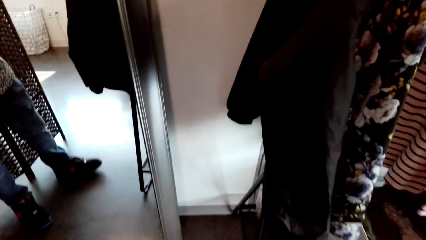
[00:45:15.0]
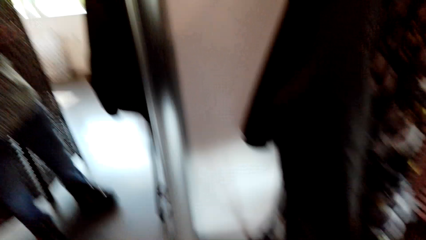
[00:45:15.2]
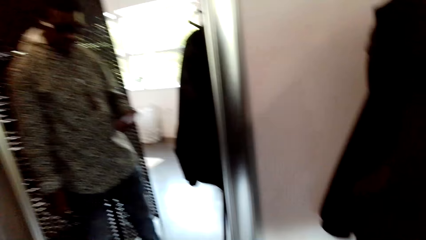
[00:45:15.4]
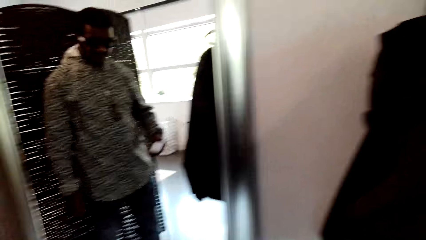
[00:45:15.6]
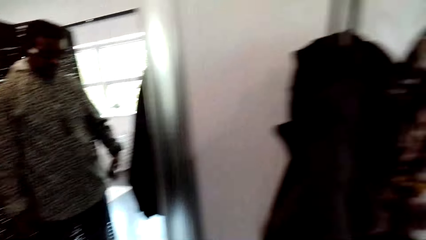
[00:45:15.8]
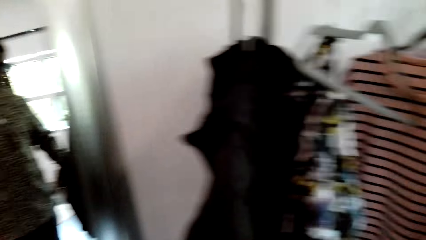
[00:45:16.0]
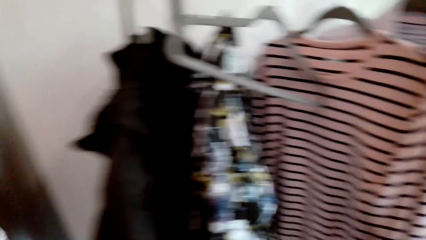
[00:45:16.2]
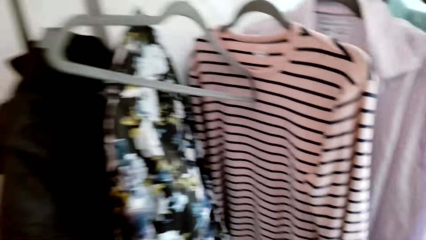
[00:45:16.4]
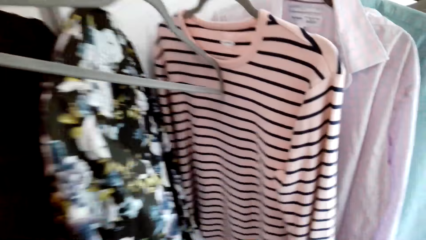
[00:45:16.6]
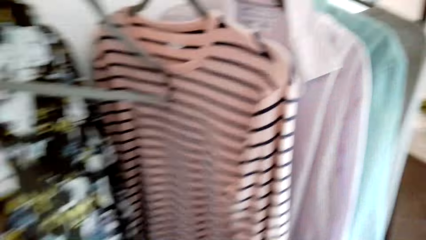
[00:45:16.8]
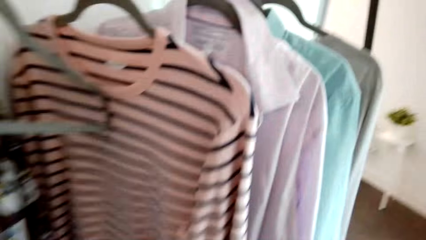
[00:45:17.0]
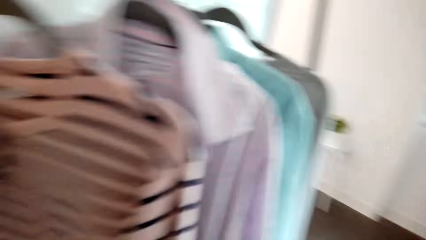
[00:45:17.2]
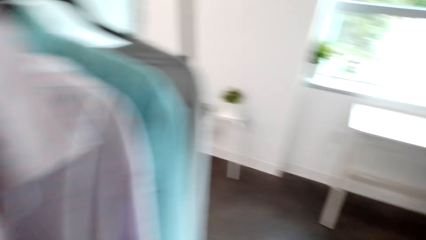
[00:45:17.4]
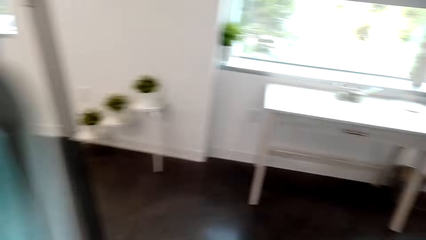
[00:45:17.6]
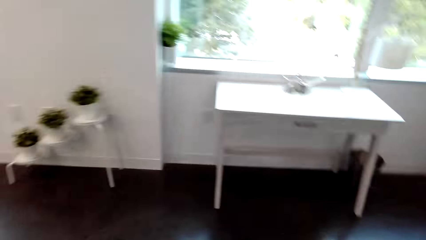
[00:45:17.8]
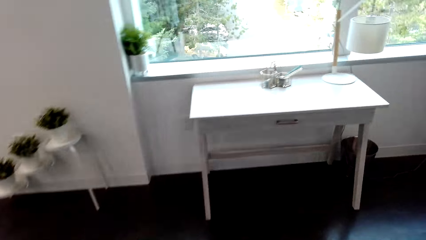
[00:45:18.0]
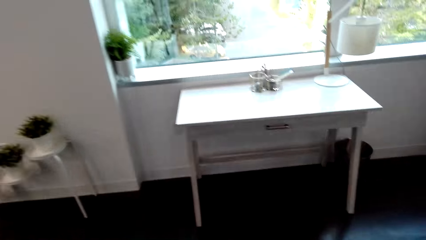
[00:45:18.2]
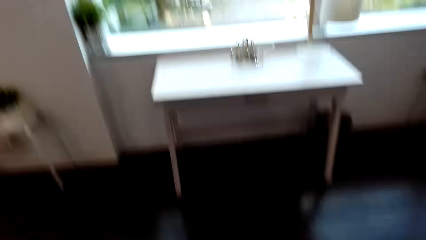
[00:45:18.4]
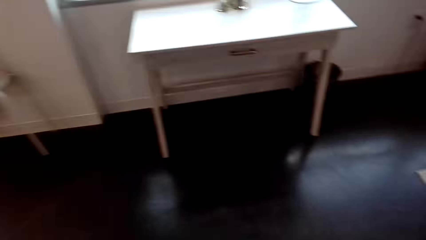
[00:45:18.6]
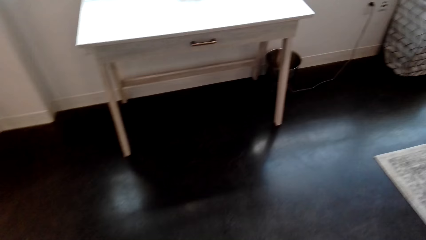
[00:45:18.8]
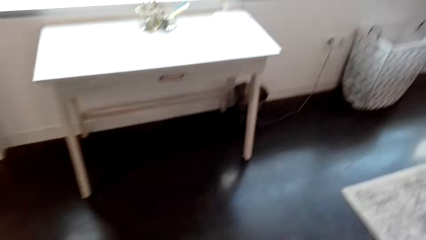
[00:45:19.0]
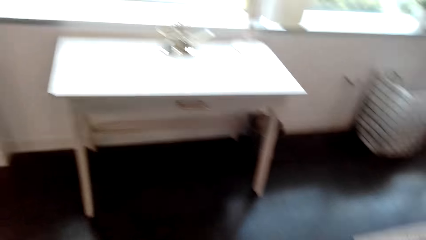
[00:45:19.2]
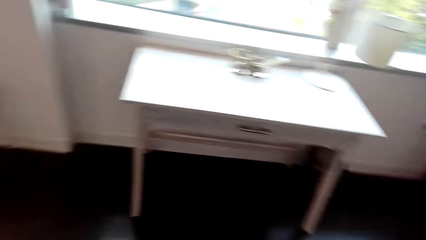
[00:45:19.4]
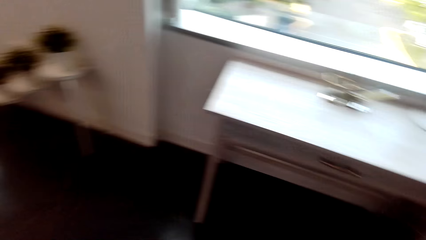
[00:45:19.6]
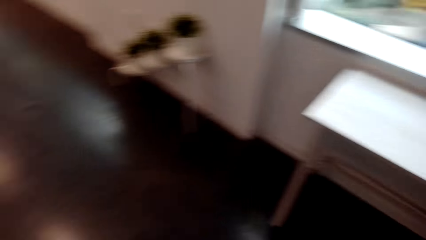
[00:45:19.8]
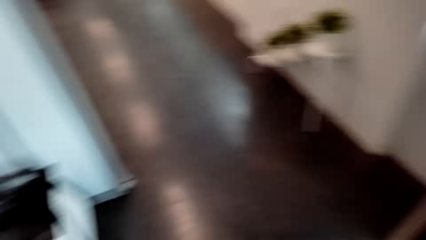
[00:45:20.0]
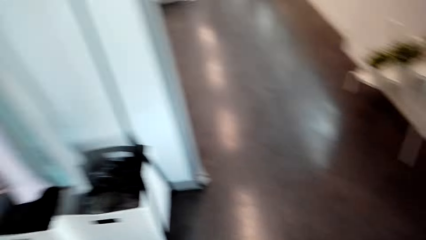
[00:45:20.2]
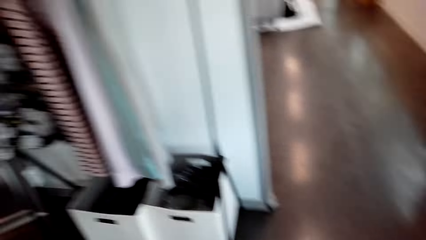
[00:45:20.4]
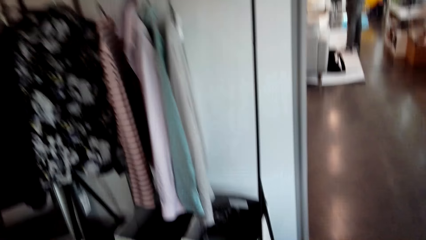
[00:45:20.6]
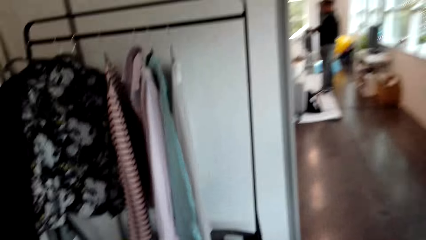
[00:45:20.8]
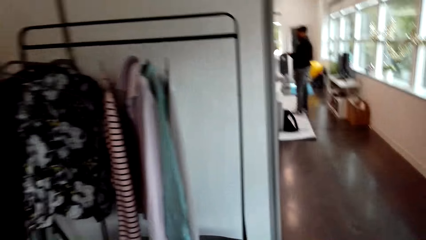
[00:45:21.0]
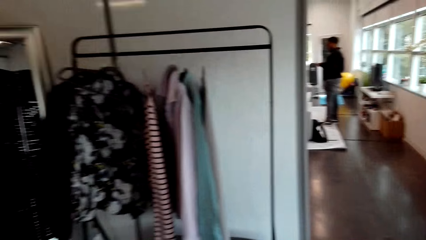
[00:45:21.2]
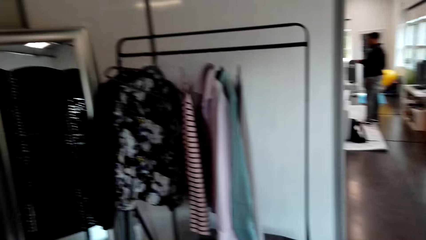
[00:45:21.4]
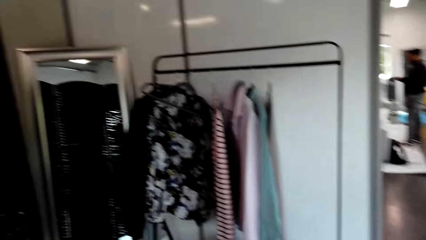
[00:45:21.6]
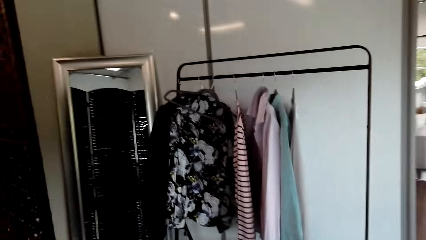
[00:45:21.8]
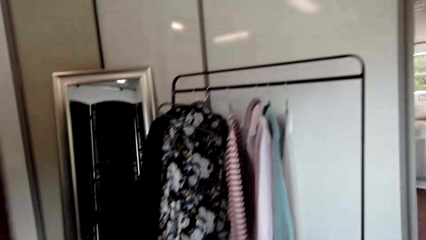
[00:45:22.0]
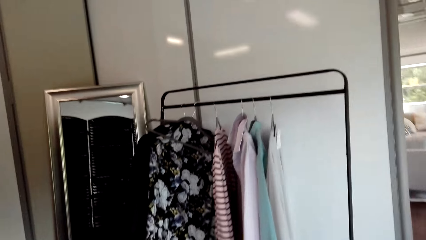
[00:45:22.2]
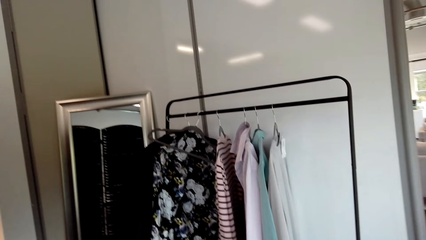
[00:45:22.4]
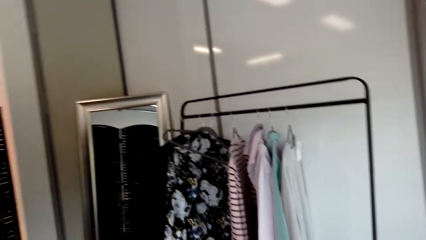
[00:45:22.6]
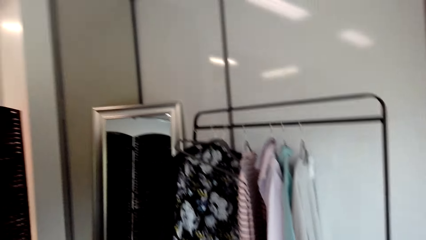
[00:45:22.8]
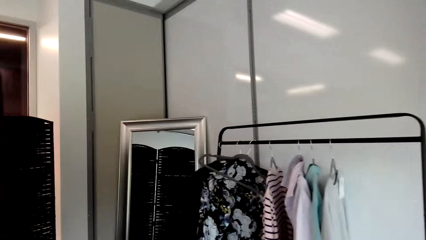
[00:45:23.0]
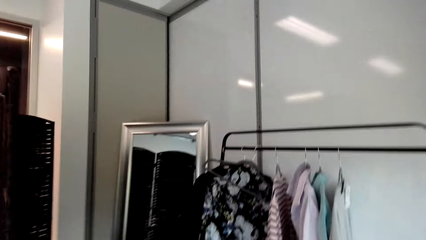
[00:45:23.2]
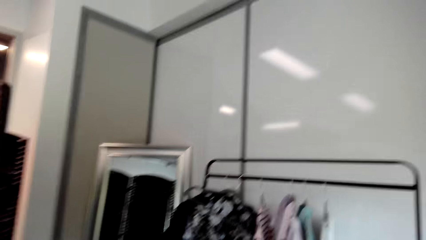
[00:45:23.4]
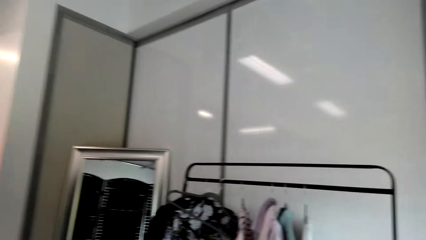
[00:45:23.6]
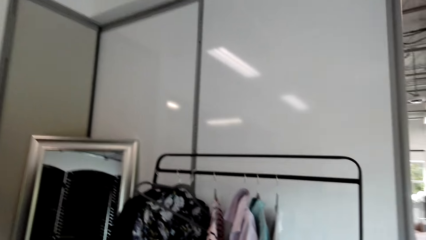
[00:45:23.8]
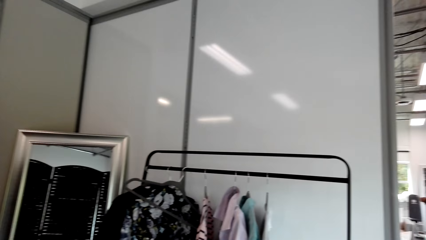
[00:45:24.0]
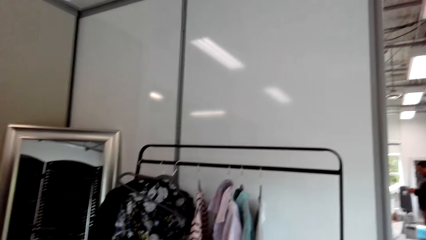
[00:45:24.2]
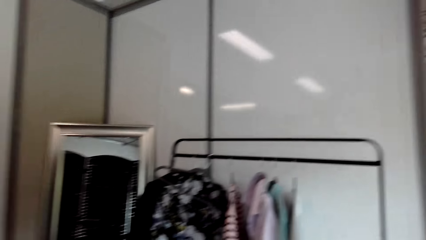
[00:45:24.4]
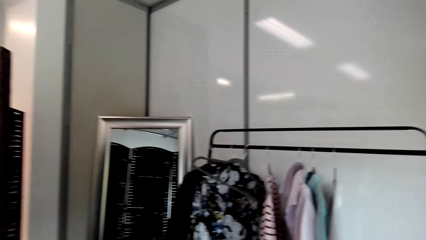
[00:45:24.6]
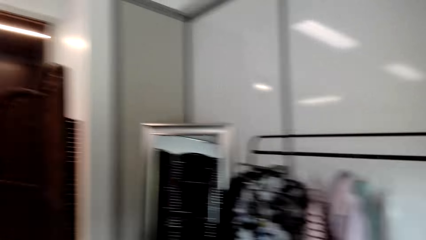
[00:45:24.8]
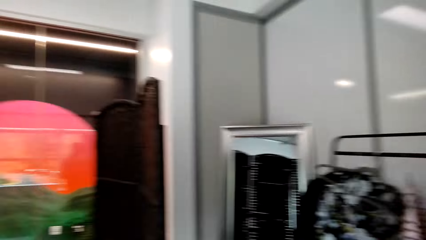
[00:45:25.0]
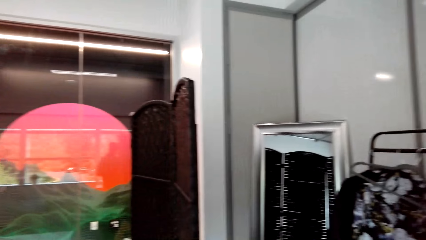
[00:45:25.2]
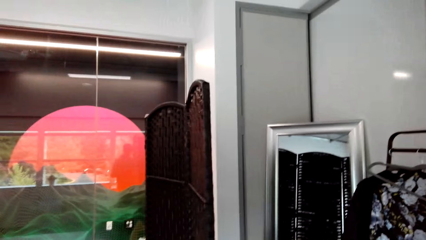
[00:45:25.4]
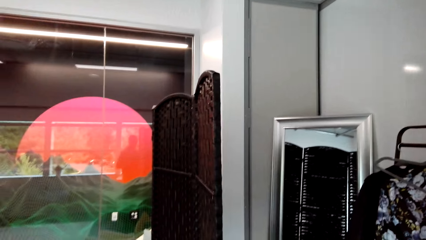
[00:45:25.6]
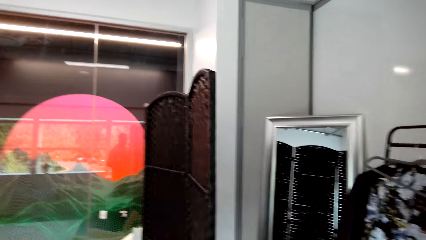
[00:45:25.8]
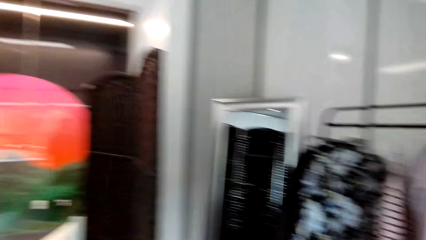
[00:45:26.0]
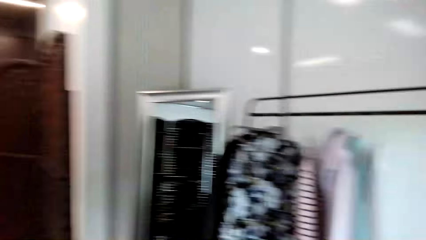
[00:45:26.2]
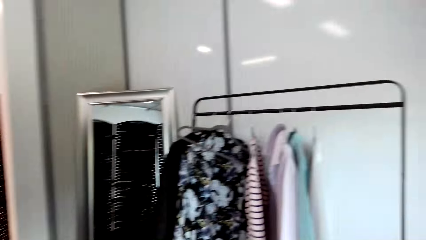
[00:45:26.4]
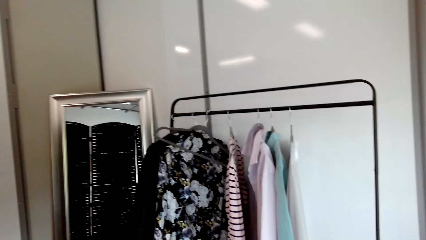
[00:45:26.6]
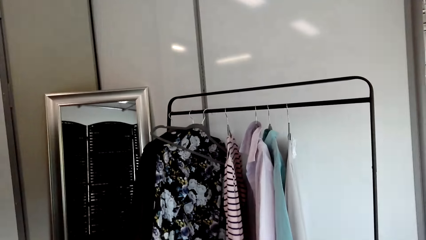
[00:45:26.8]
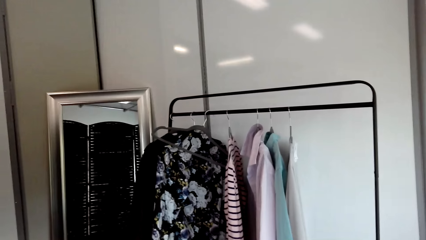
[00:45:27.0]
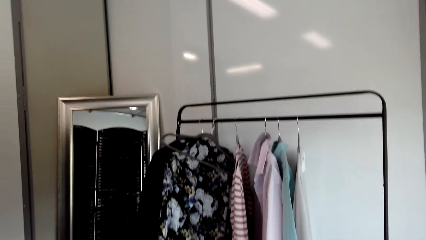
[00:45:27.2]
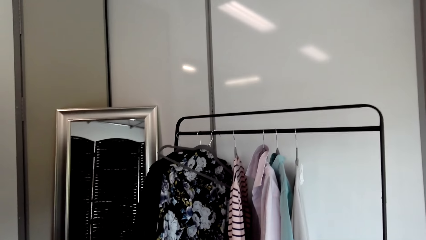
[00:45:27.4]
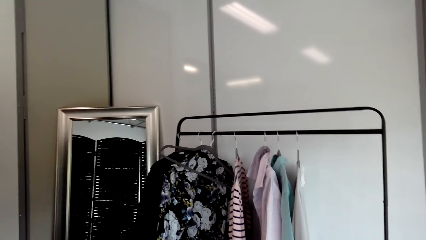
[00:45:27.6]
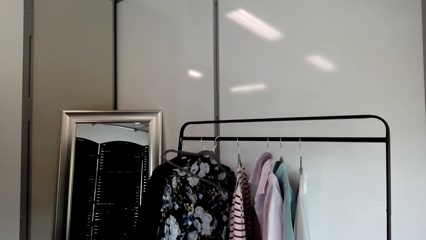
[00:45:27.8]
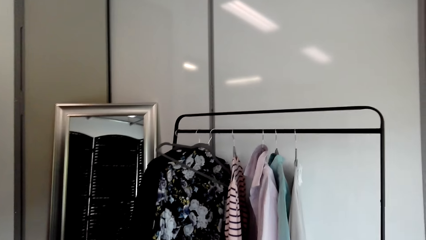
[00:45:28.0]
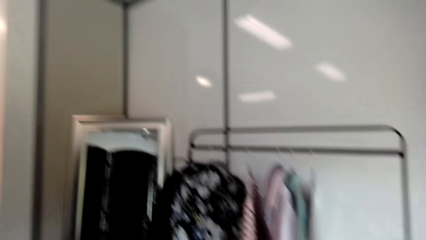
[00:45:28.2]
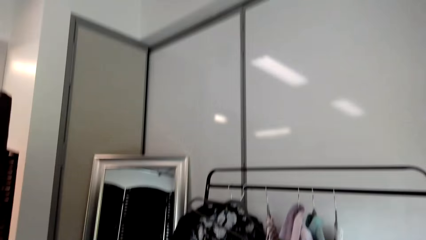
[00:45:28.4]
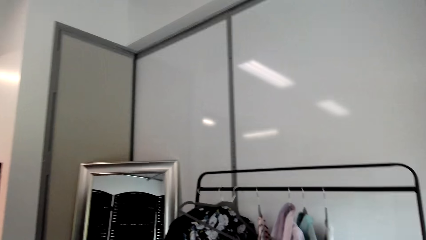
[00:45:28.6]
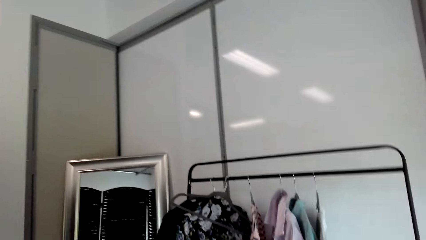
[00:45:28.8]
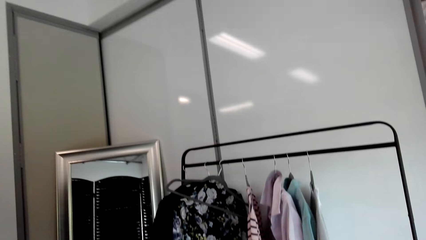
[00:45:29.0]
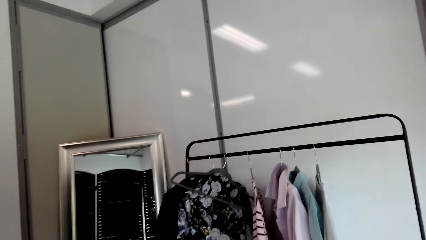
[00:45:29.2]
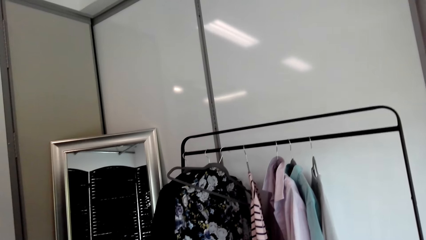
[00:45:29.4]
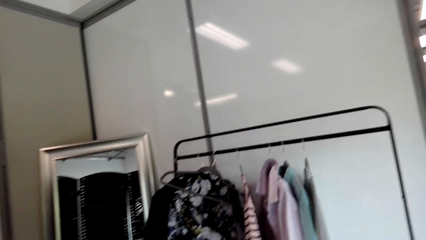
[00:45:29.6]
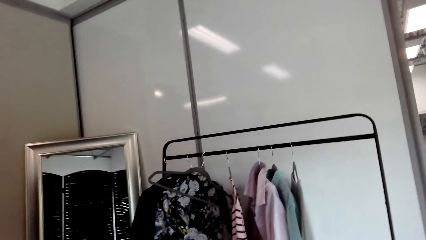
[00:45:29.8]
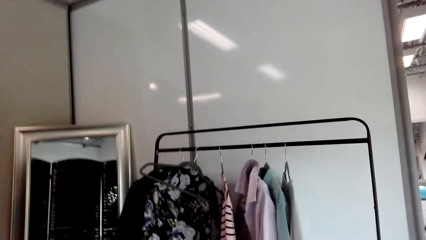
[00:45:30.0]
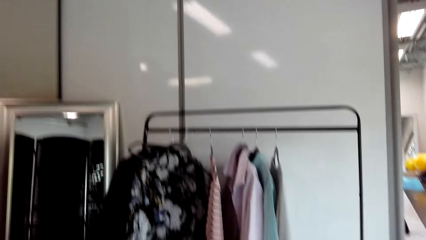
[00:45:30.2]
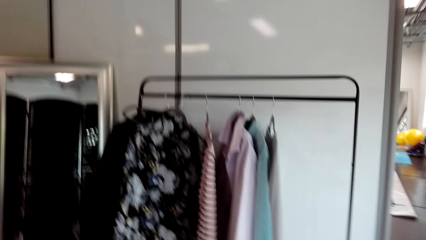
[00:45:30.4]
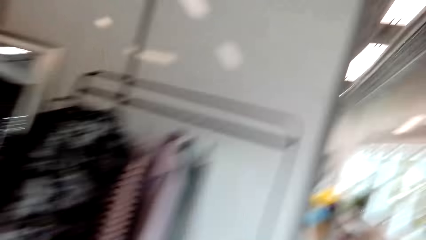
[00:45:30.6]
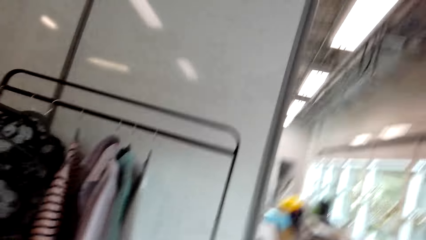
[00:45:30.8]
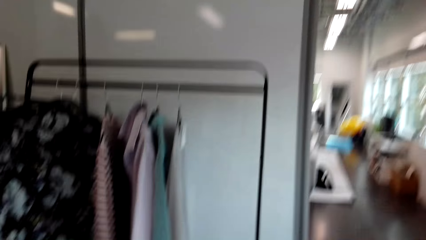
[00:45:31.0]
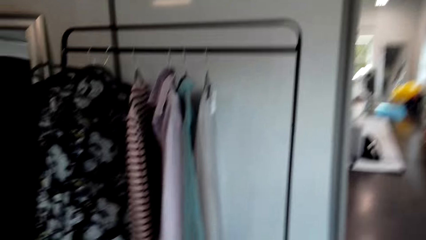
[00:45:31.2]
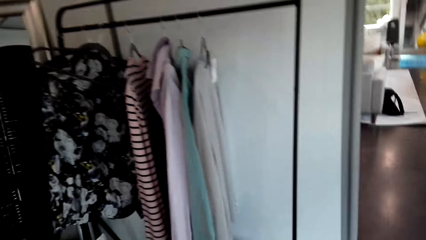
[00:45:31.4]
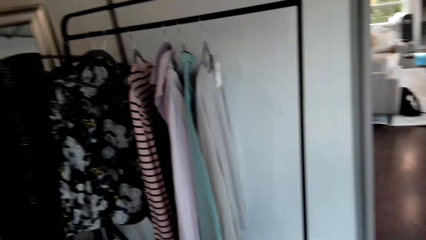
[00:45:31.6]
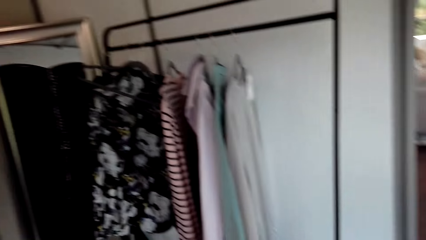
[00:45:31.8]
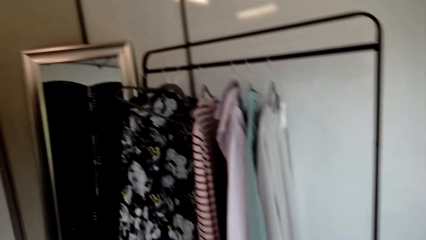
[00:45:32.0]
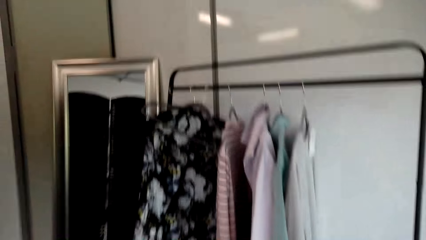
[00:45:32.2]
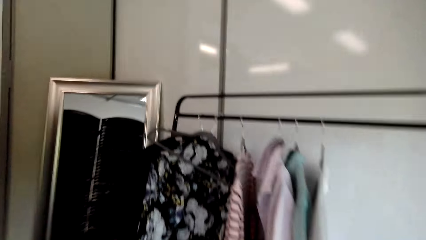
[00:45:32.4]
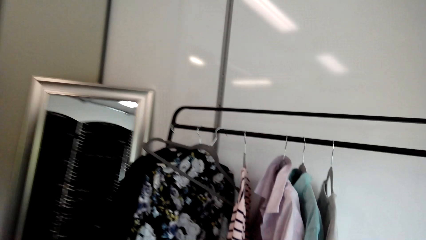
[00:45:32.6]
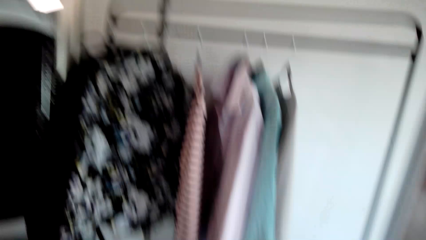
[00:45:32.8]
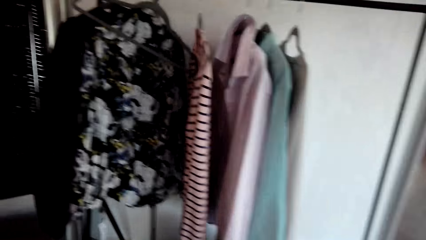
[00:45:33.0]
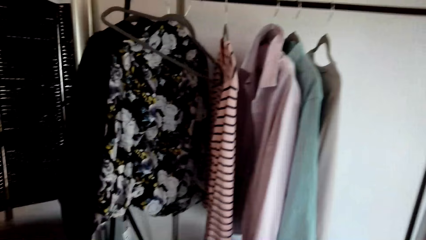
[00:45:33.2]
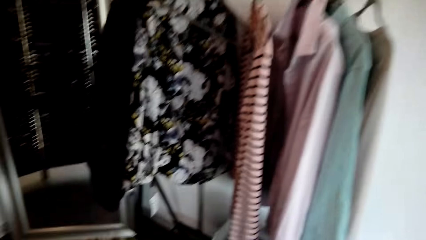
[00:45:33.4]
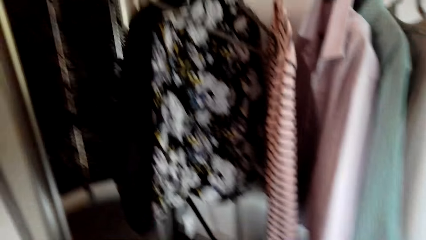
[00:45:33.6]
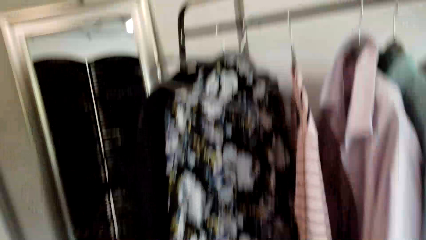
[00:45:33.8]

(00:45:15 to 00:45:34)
The camera wearer walks around a room. They look around the shops. They interact with a man. They look around the room. They adjust clothes on a hanger. They look around the room.
